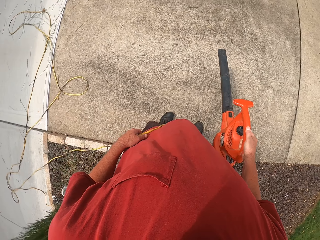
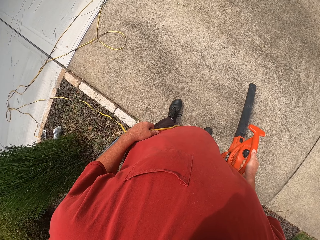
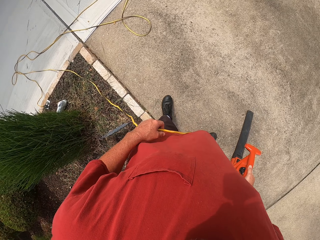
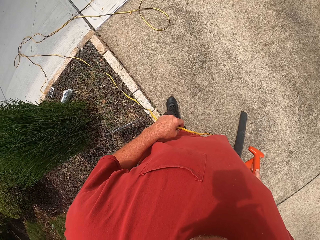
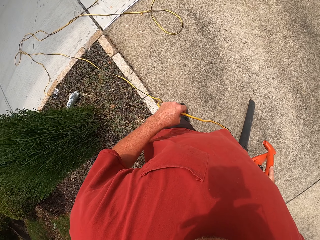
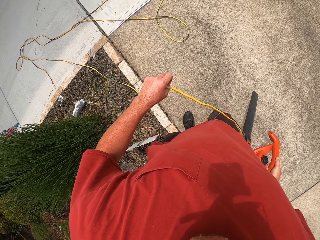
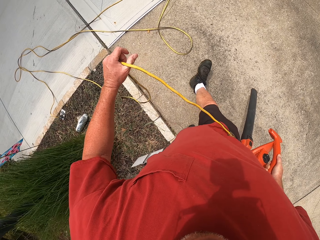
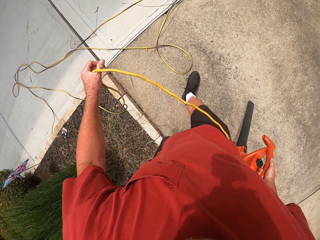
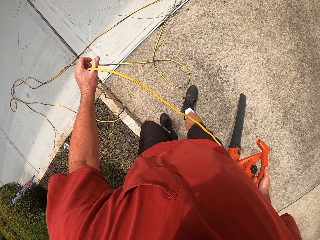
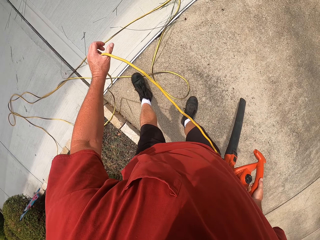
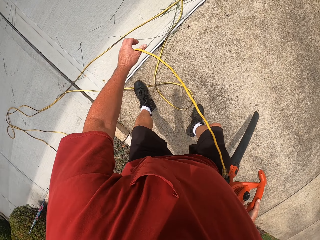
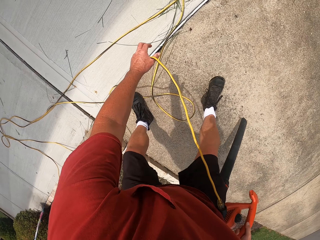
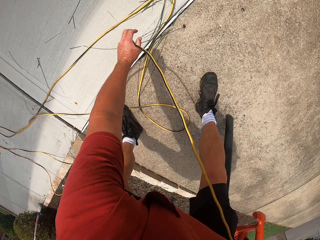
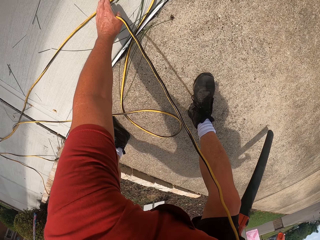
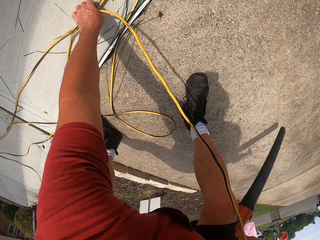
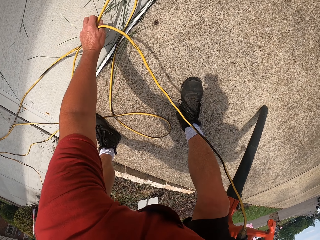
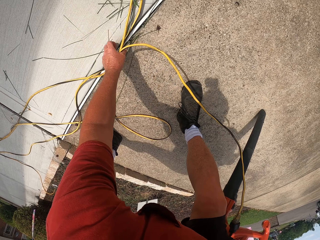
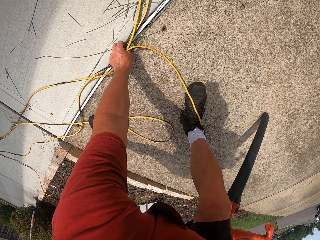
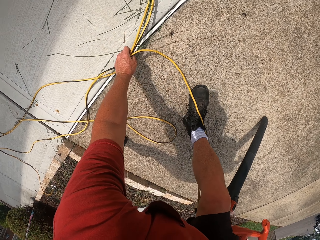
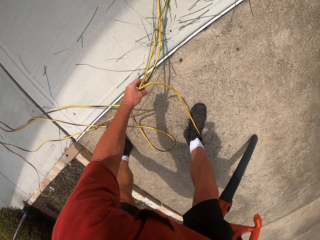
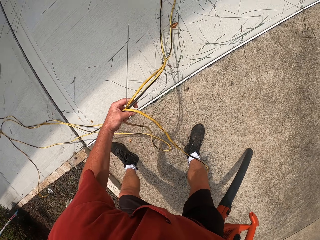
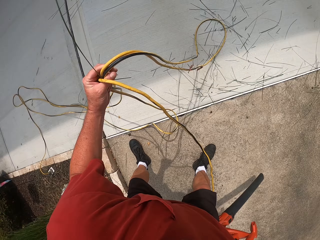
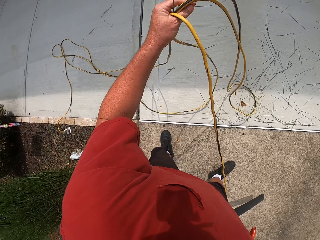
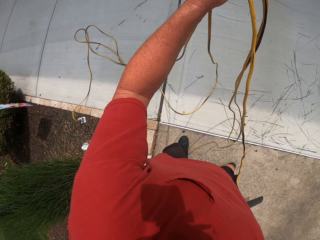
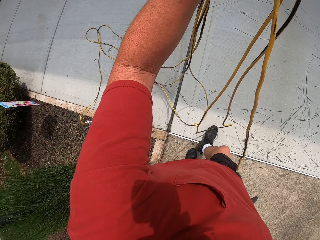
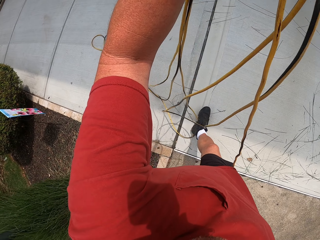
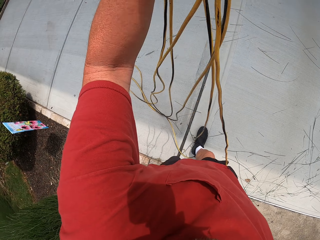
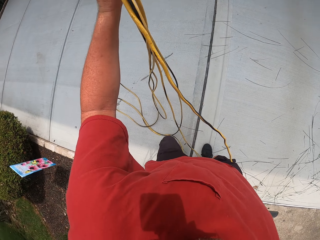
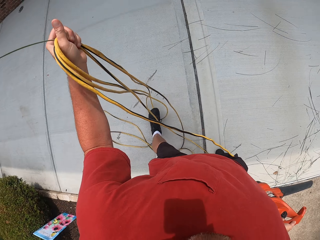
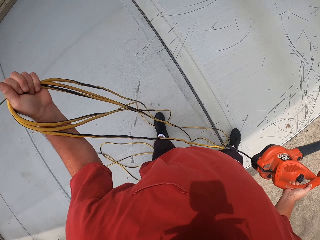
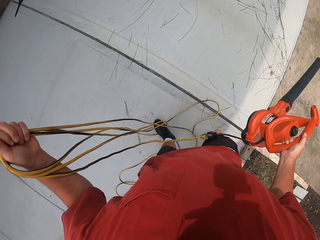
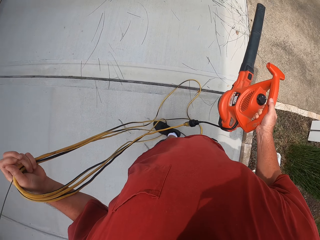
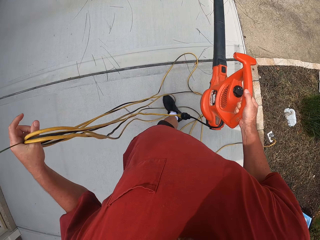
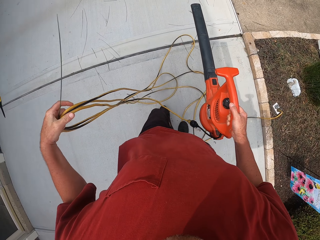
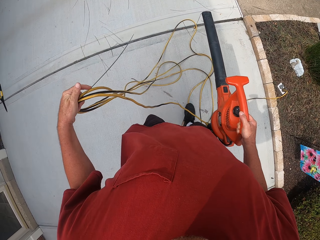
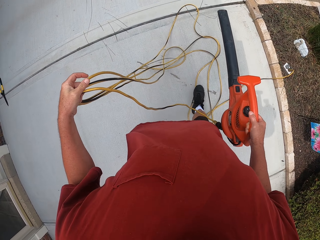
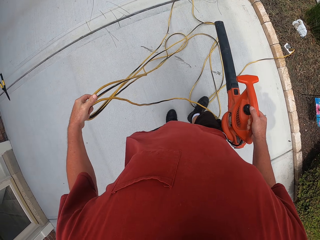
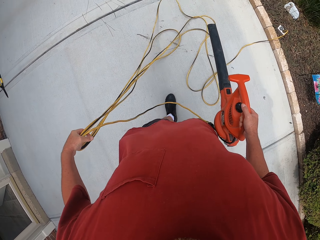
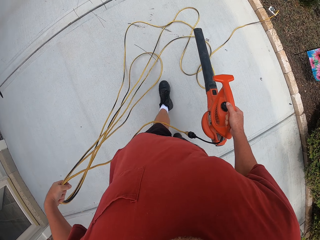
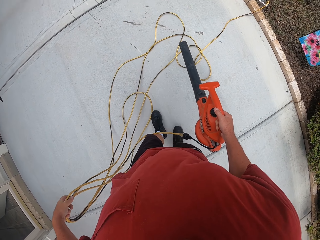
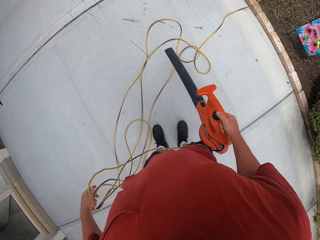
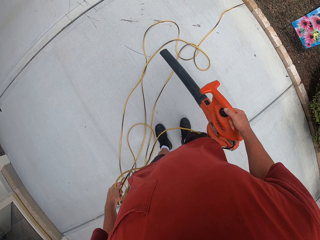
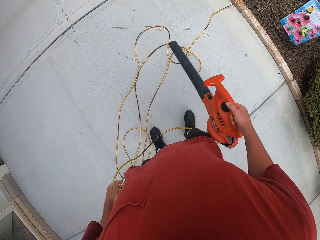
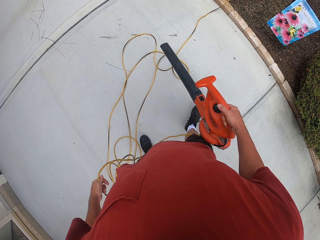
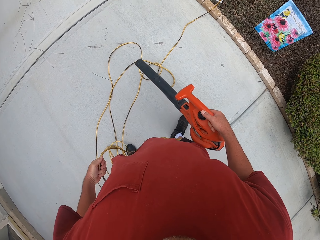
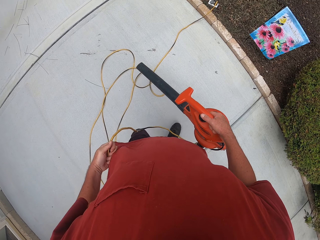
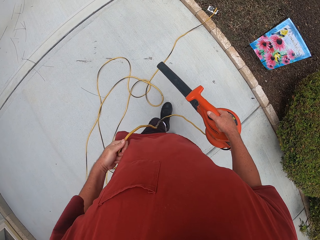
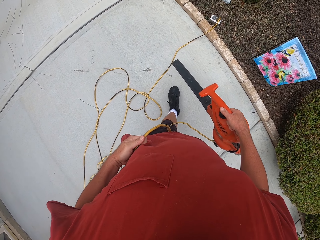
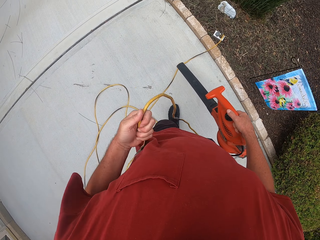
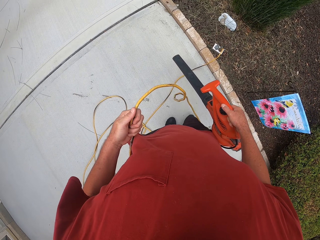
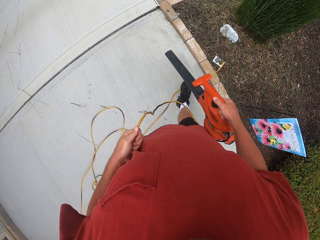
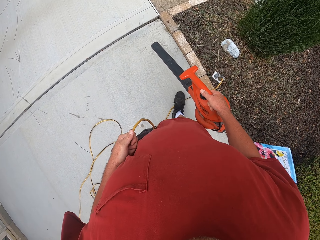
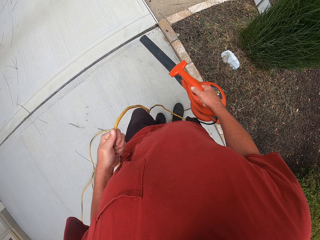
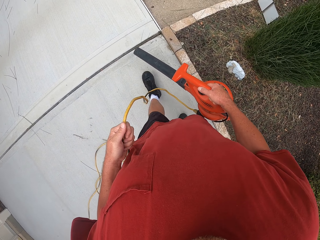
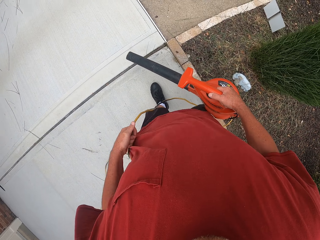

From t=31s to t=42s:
The camera wearer picks up the wire cable from the floor. They blow away dust from the corridor with the air blower machine.

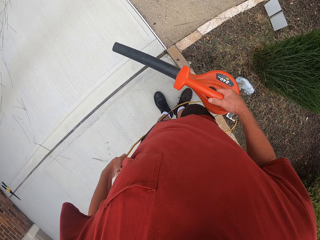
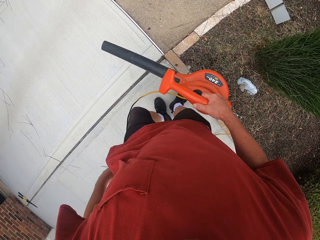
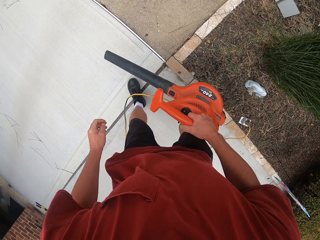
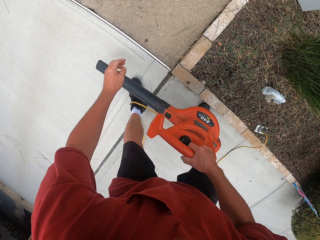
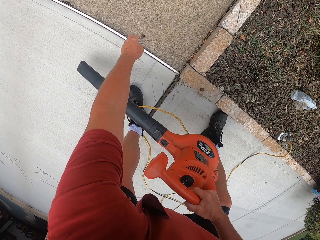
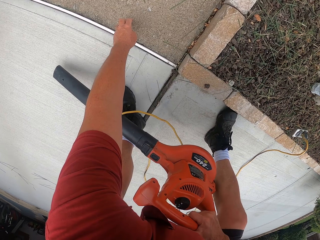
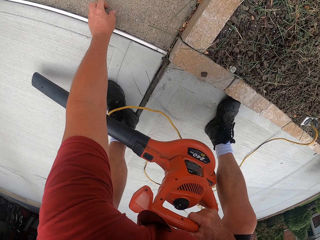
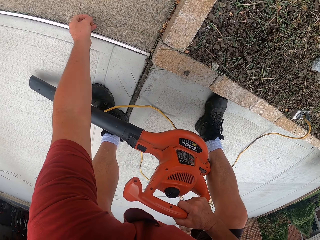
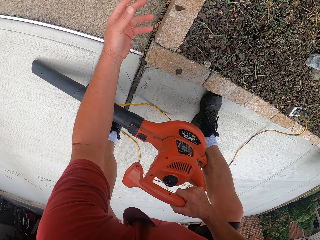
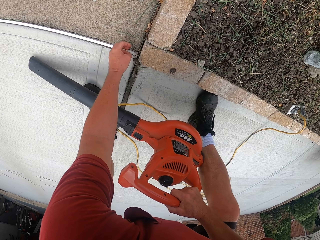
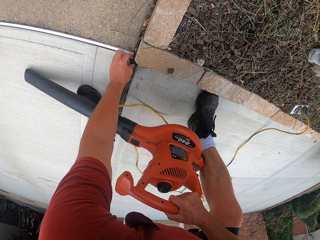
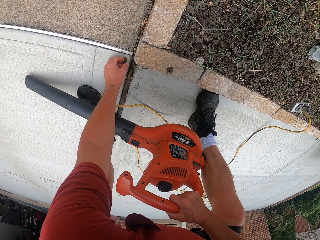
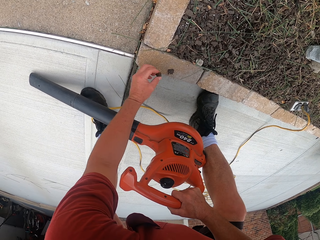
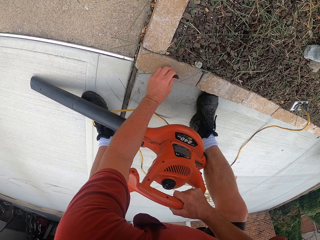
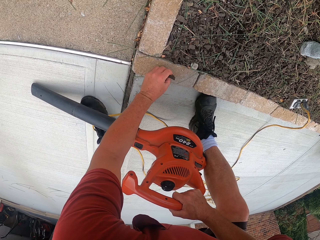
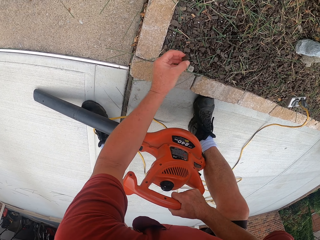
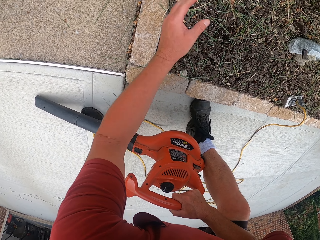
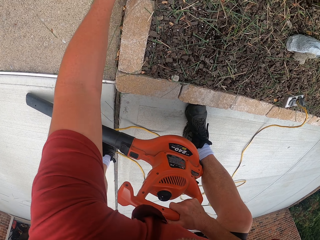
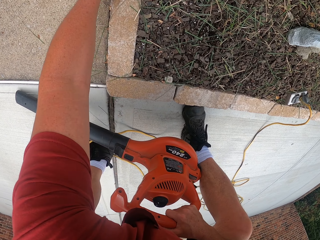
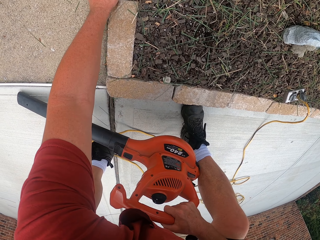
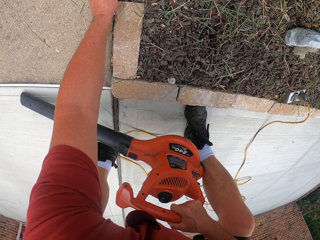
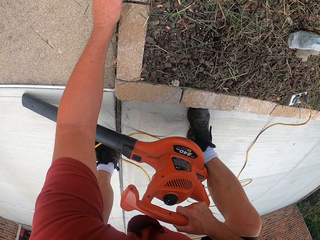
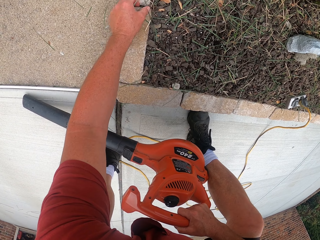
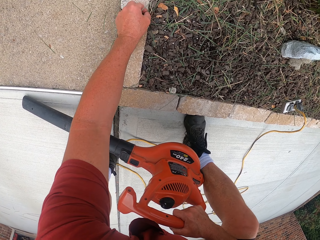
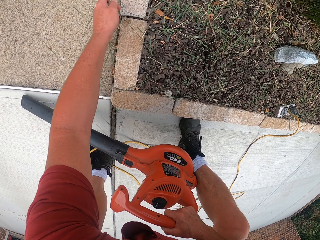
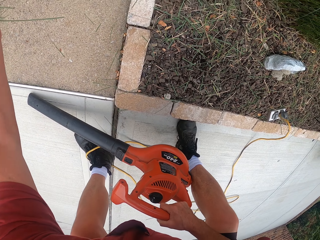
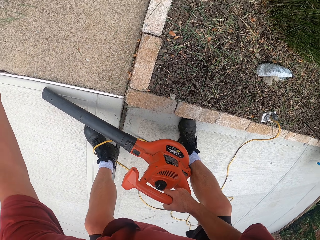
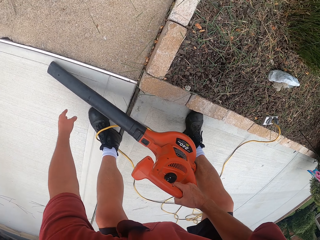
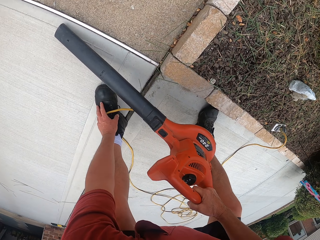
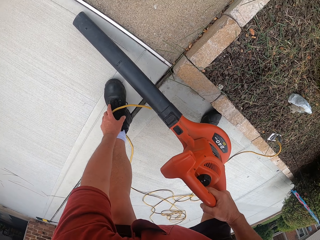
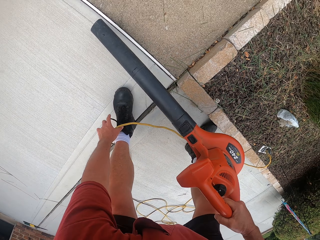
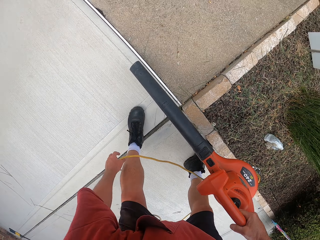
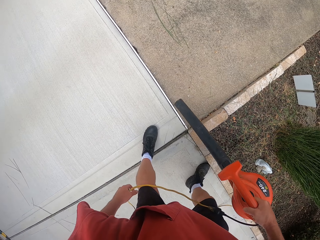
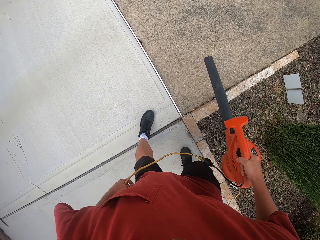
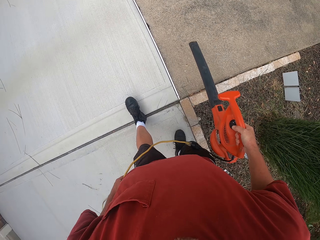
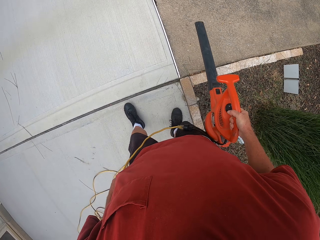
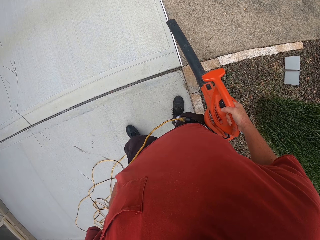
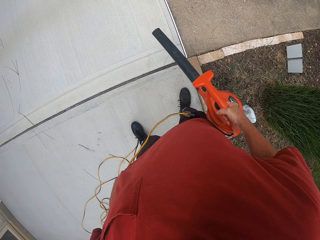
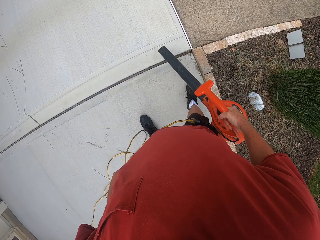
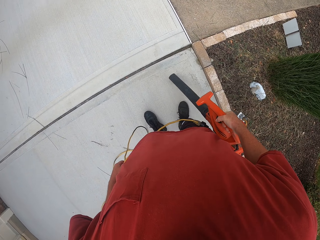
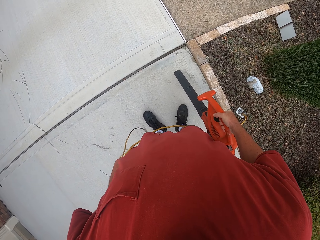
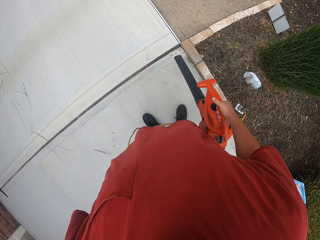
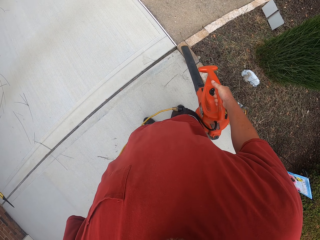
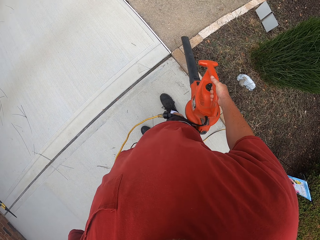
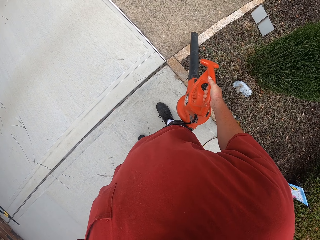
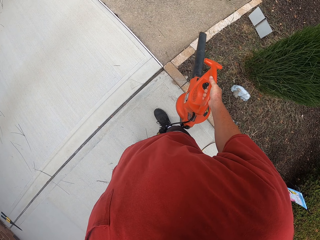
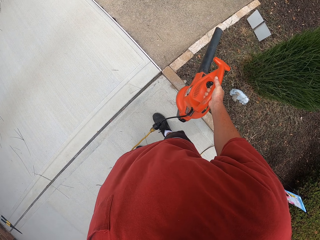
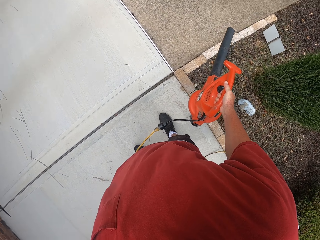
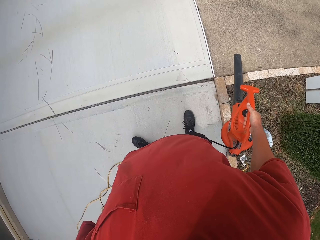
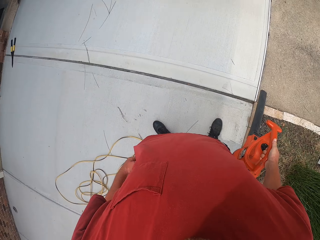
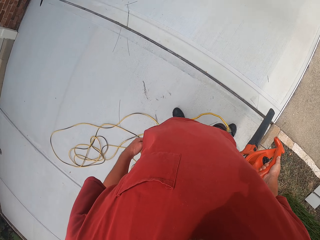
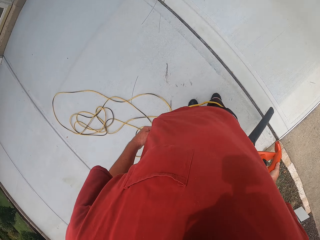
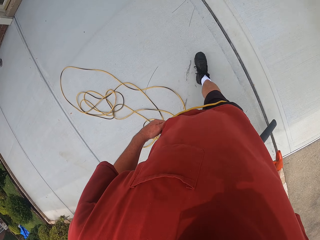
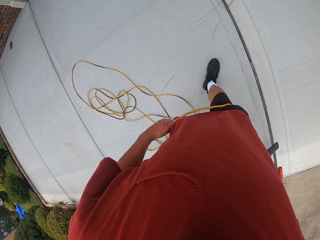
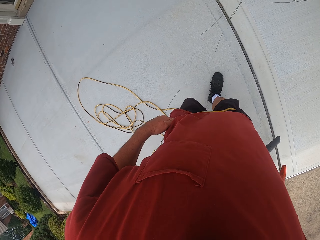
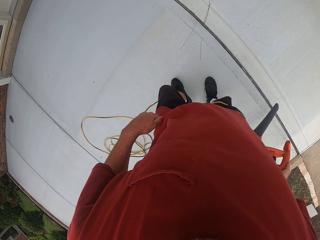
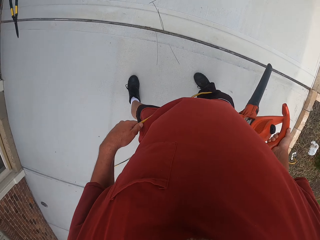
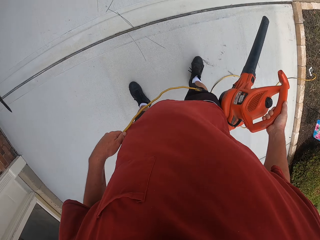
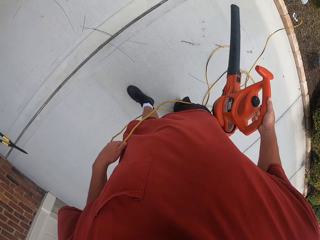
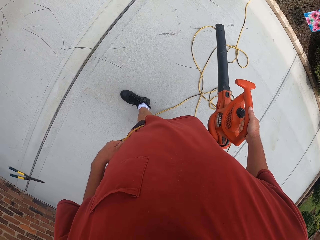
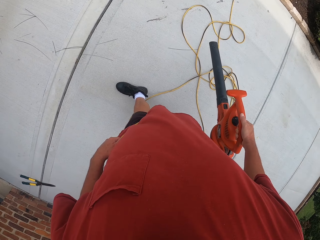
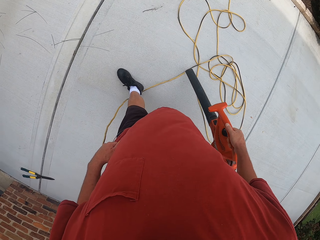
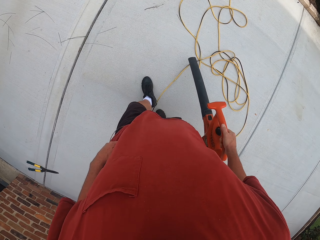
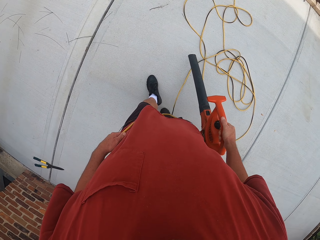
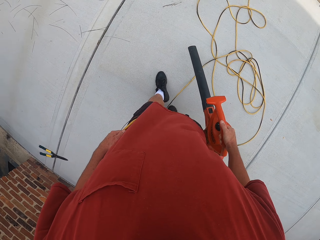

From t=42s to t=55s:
The camera wearer throws away dust from the corridor to the ground. They pick dirt from the ground. They pick up the grasses from the ground and throw the grasses on the corridor. They blow away dust from the corridor with the air blower machine.
